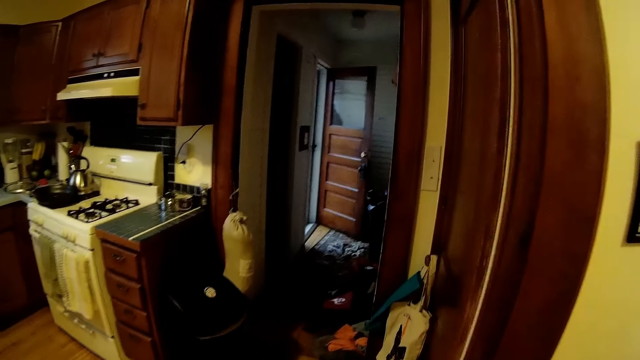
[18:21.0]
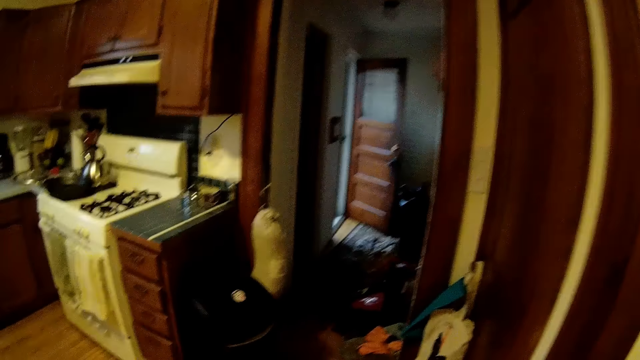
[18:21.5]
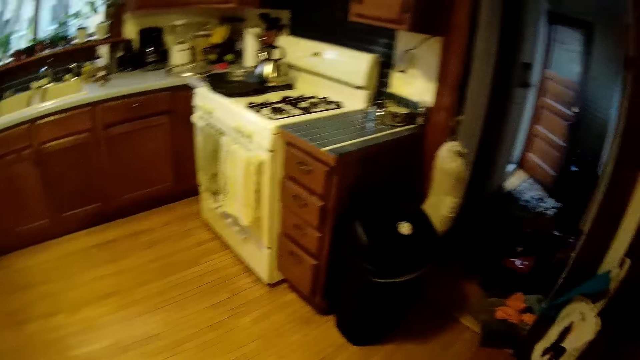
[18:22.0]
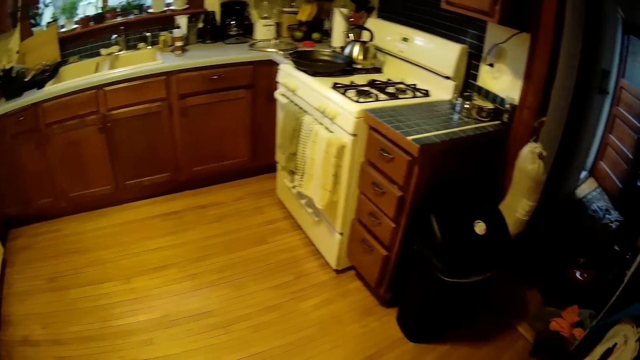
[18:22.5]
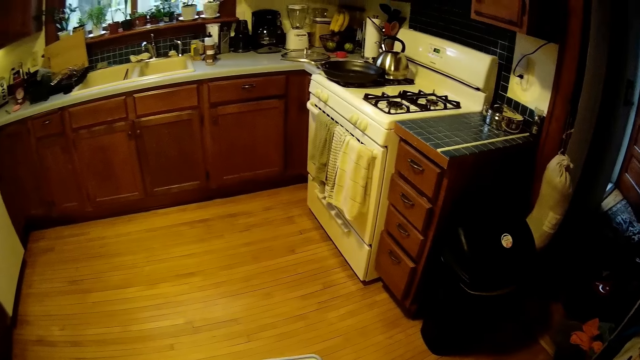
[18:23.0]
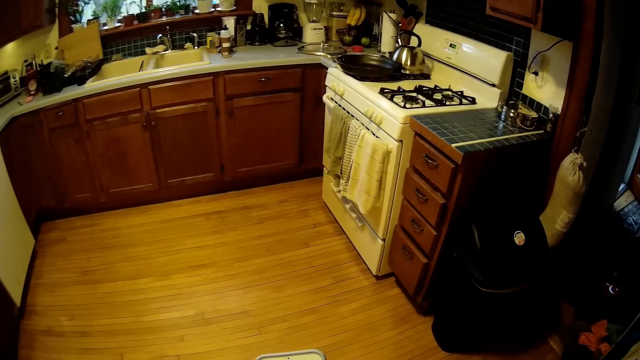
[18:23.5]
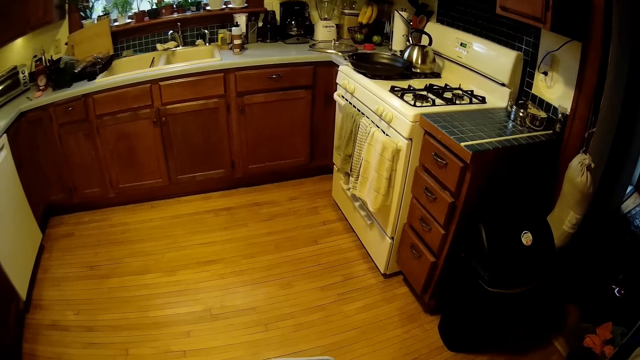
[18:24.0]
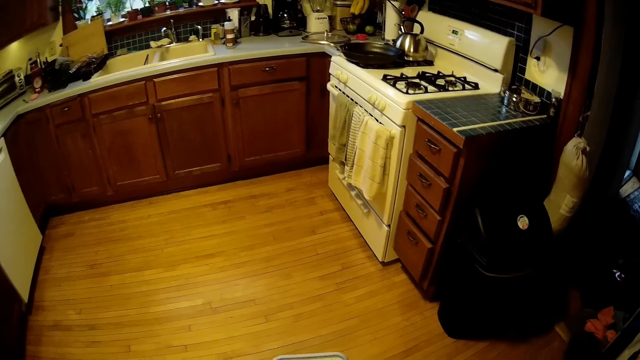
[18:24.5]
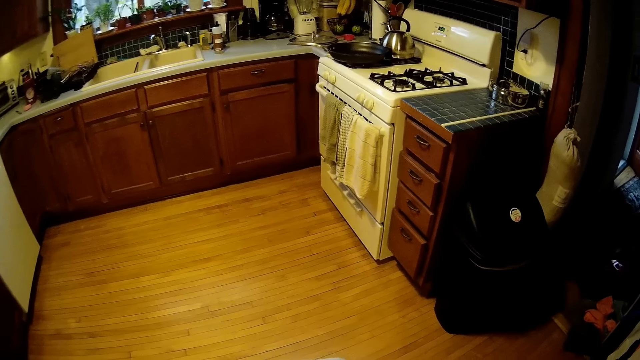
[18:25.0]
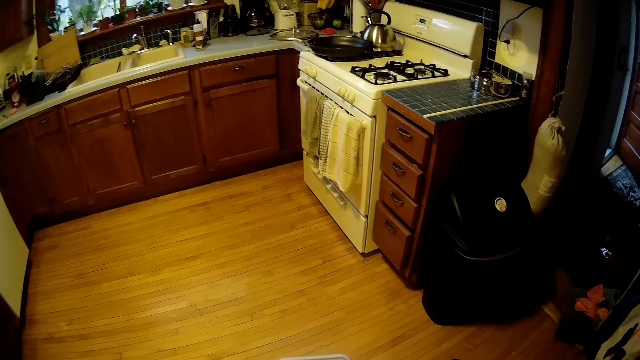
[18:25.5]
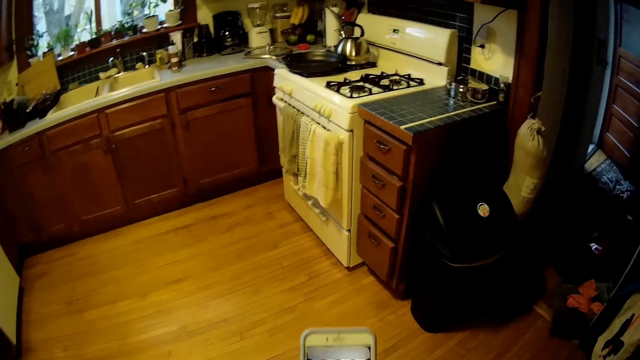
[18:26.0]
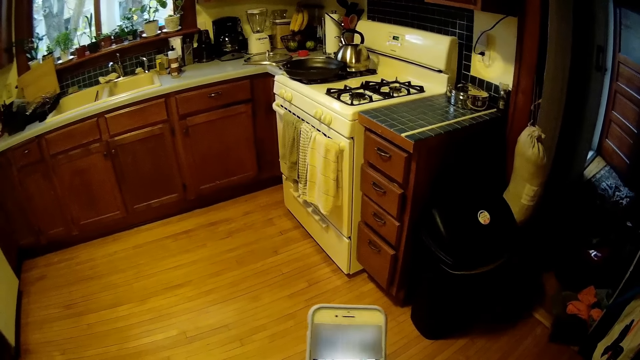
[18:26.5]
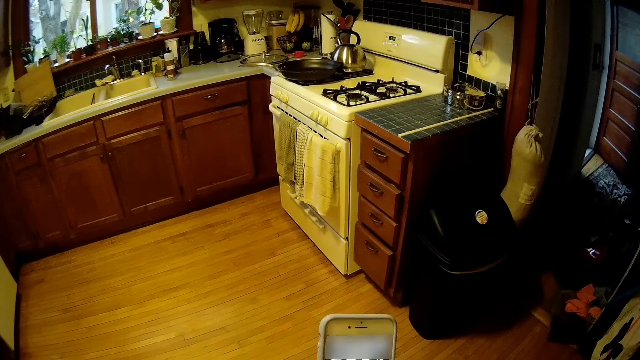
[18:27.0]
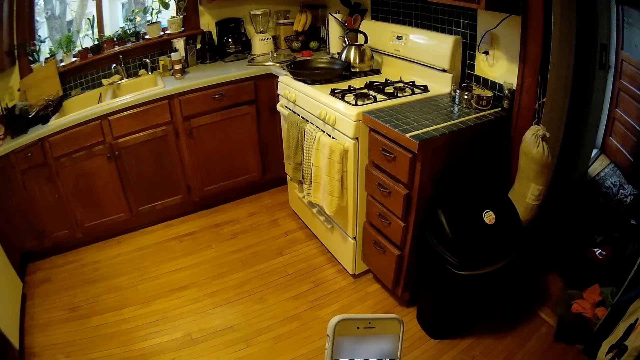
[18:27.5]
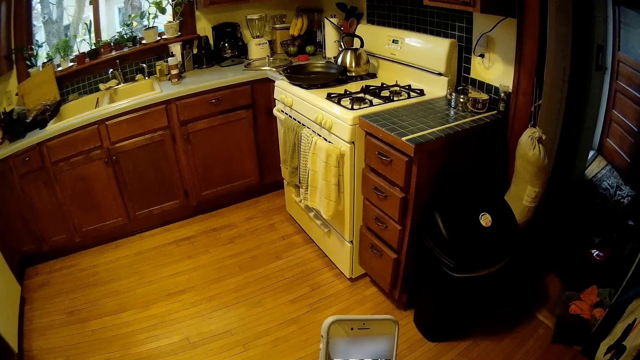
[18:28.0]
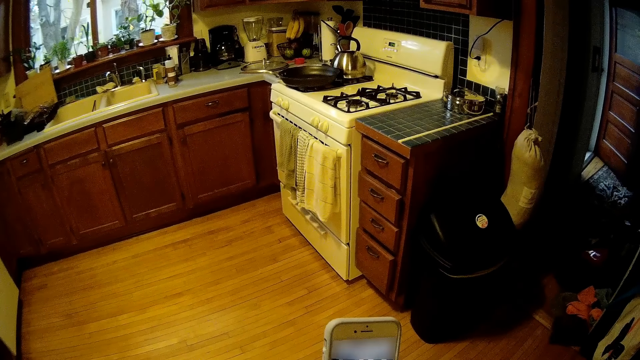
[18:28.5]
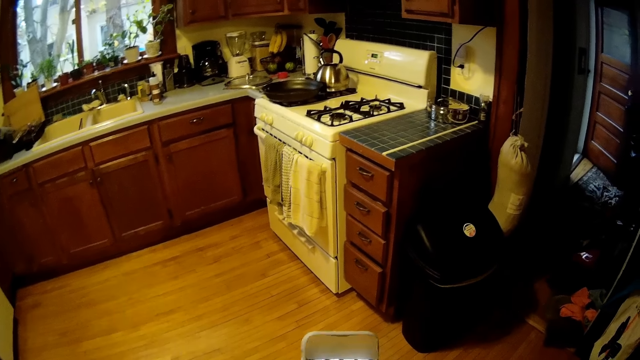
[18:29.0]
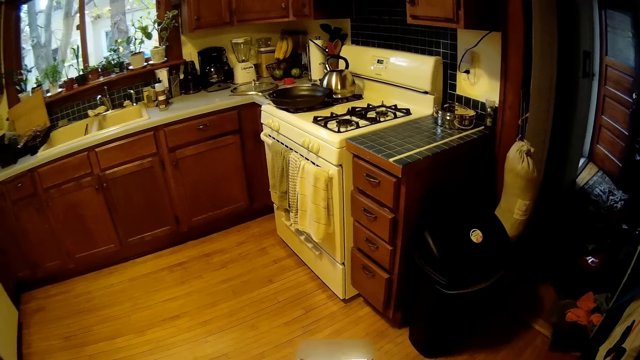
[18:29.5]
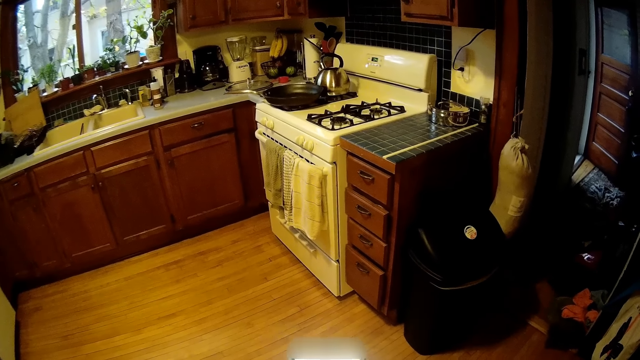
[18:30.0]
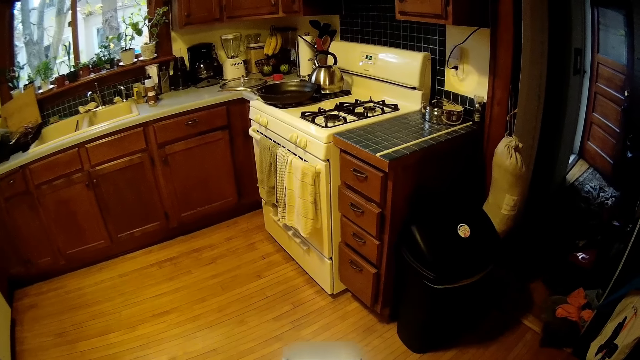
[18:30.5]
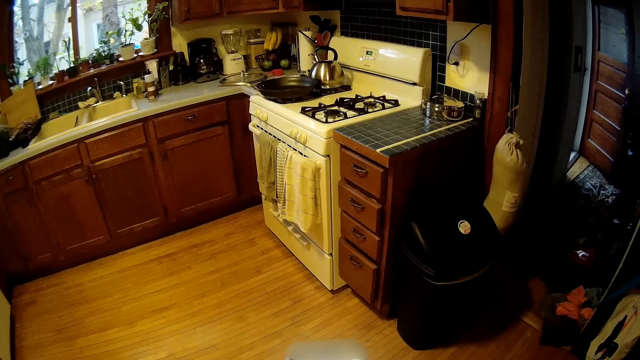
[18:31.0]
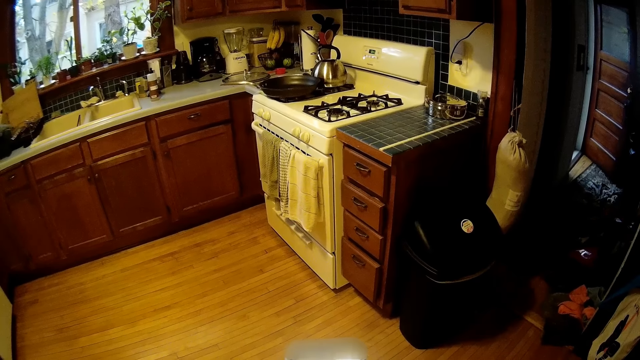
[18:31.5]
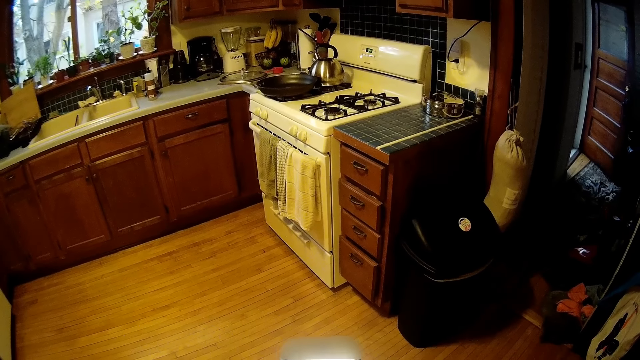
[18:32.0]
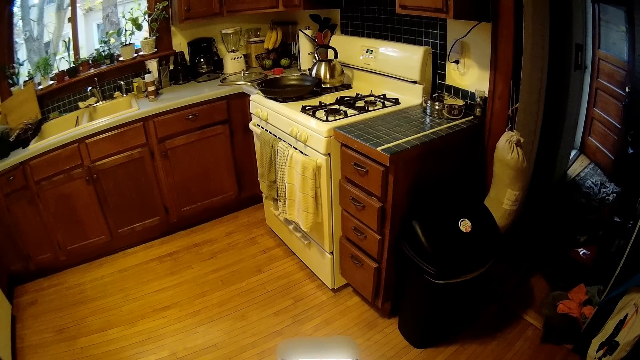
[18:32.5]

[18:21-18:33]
The camera wearer stares round in the kitchen. He operates a phone with his right hand in the kitchen.

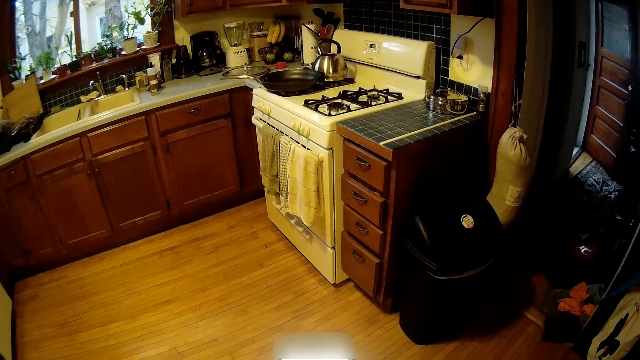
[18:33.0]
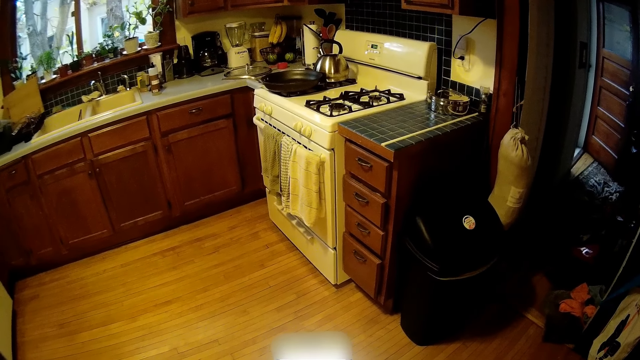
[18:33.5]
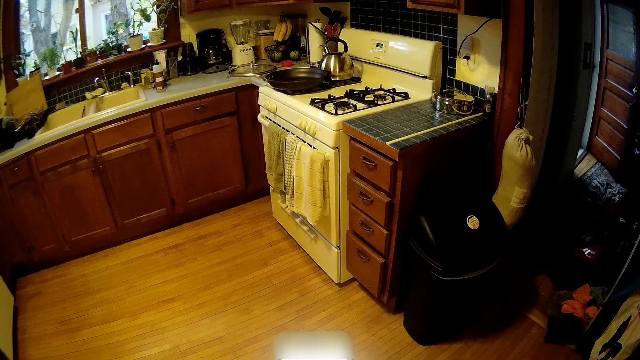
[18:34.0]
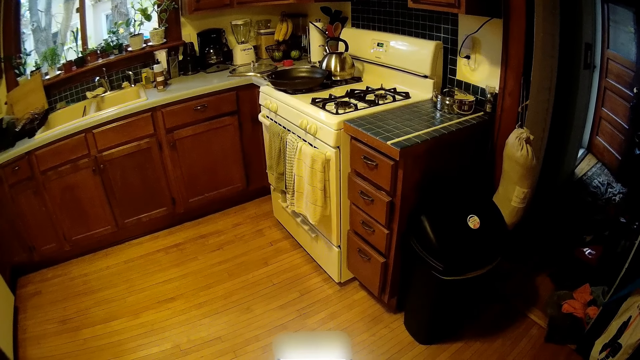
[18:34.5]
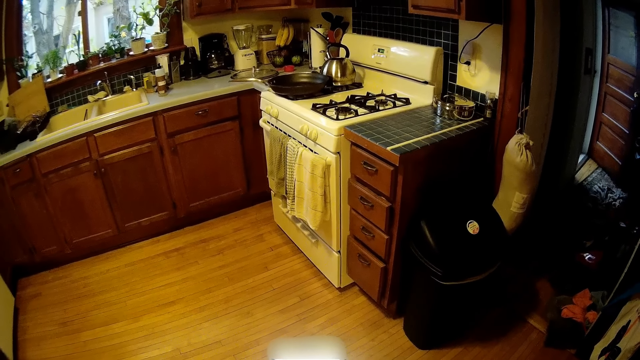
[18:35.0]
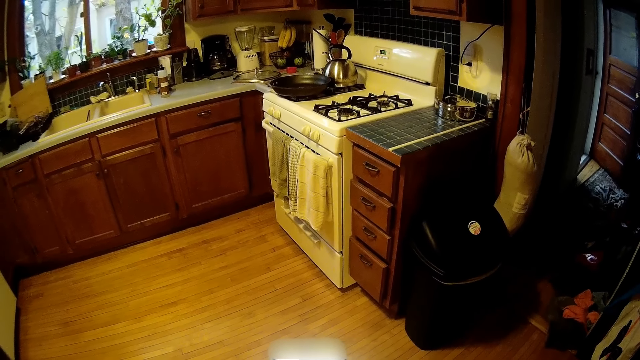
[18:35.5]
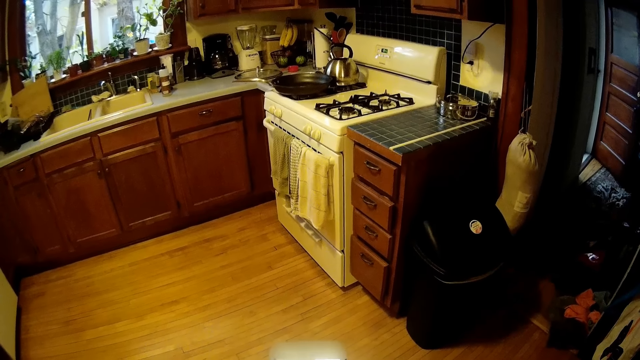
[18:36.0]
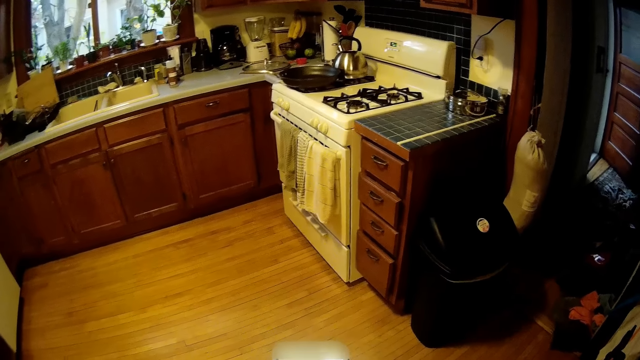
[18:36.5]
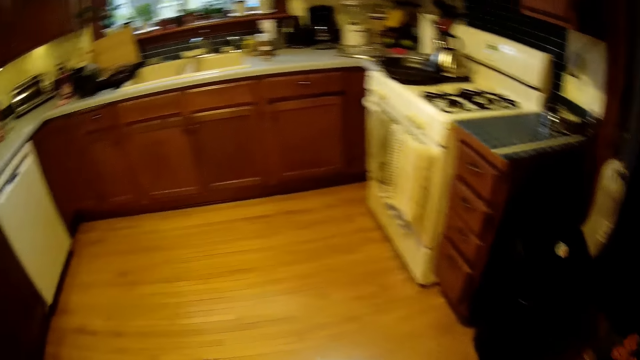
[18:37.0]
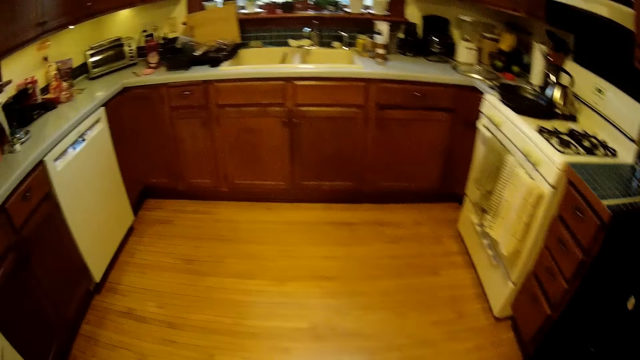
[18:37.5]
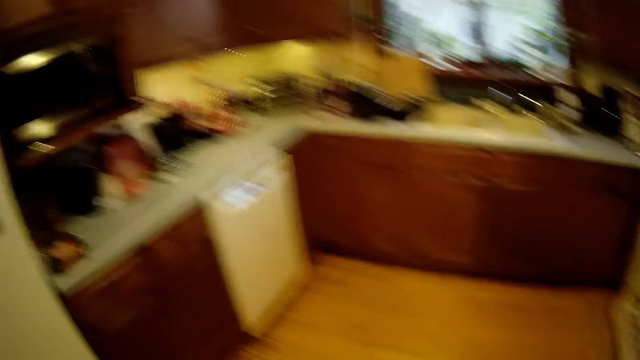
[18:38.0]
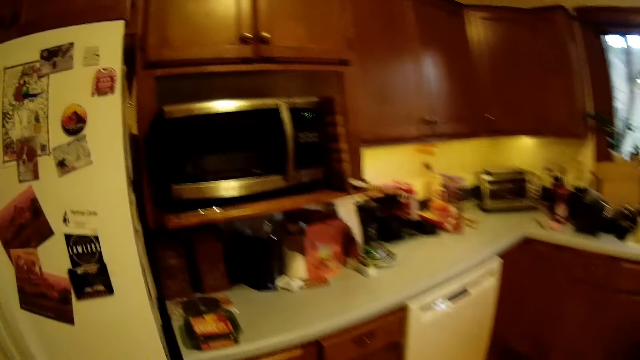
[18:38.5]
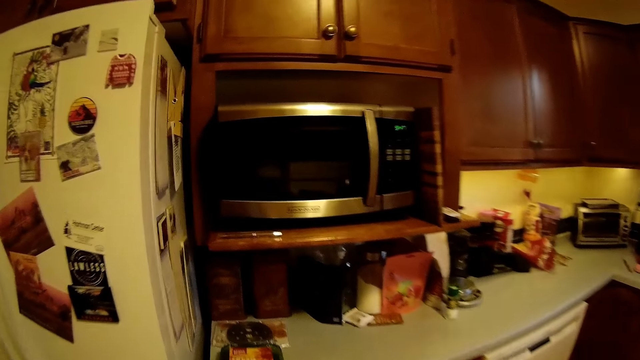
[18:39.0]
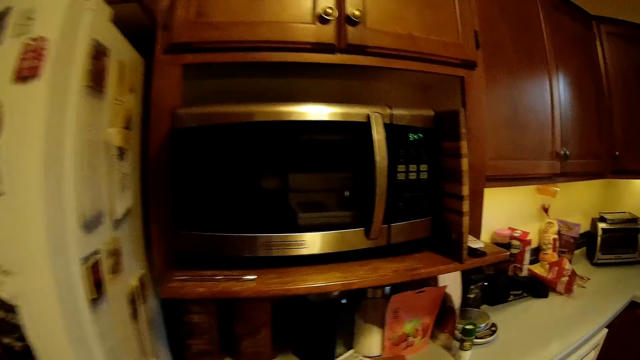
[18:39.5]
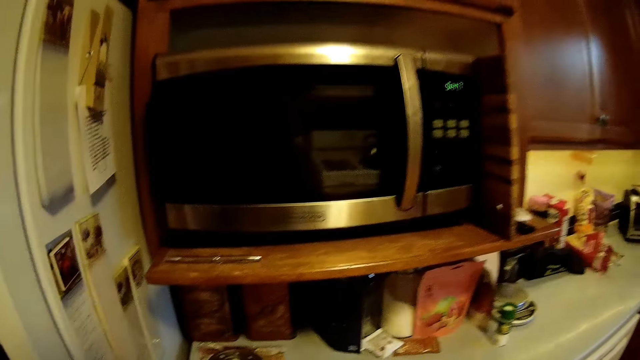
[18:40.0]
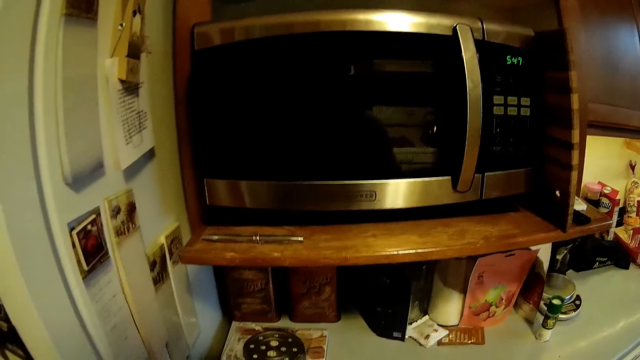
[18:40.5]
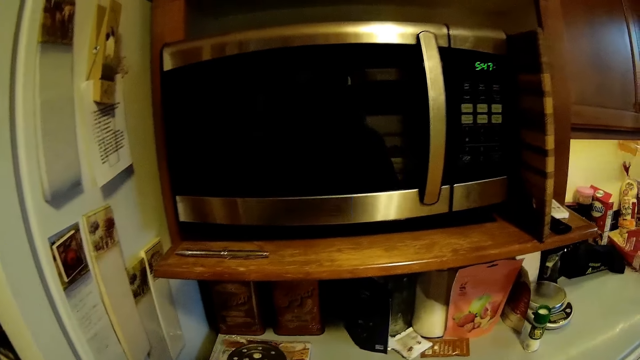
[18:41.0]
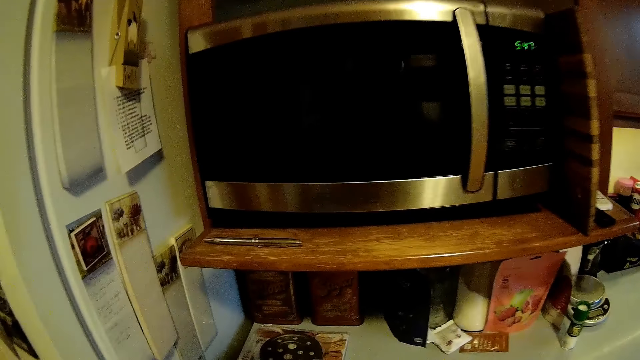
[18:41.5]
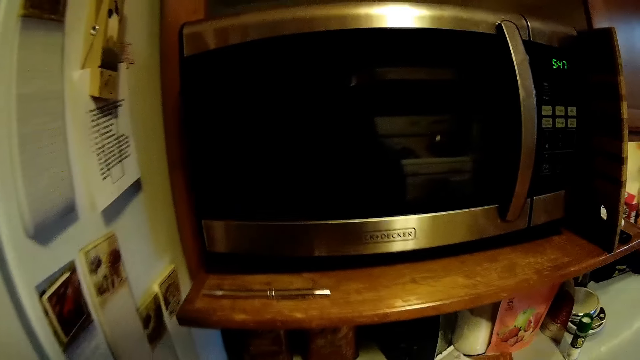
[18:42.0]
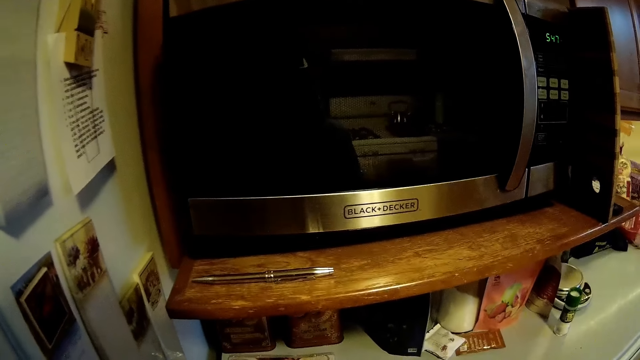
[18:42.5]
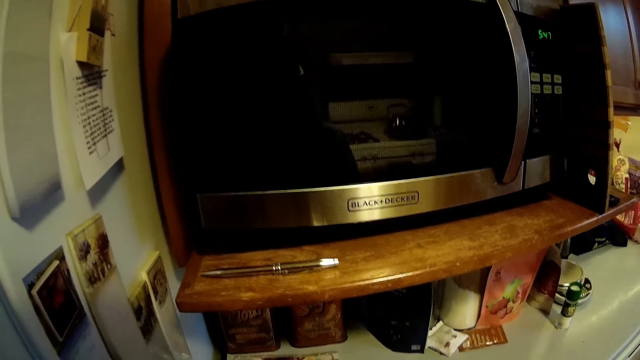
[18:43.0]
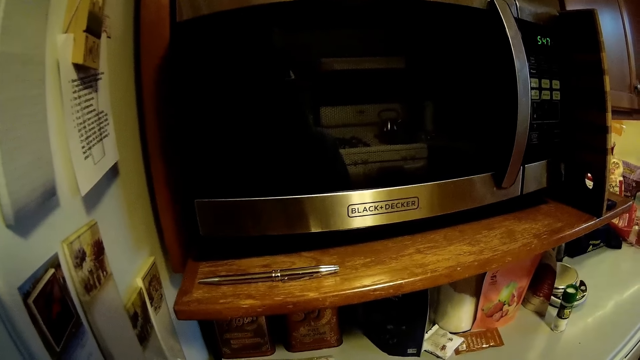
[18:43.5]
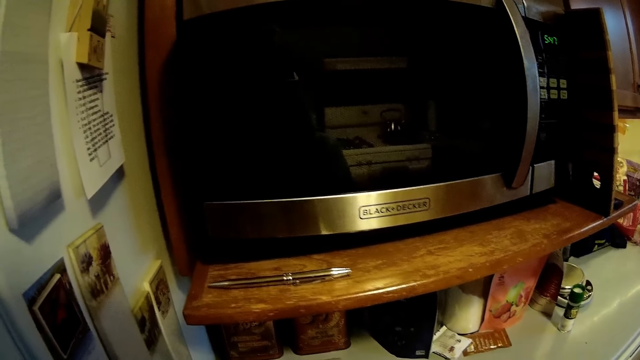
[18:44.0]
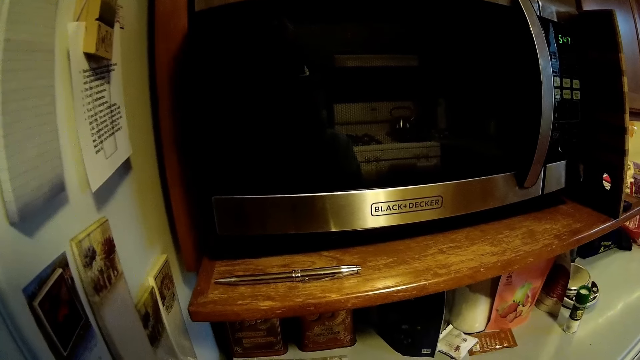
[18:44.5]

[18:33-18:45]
The camera wearer walks towards the kitchen cabinet. They stand beside the microwave in the kitchen cabinet.
